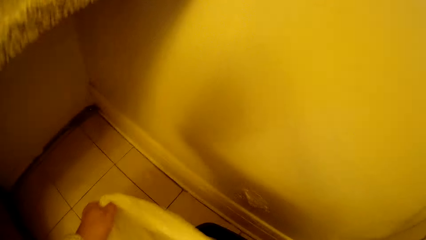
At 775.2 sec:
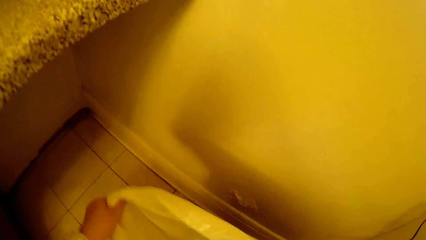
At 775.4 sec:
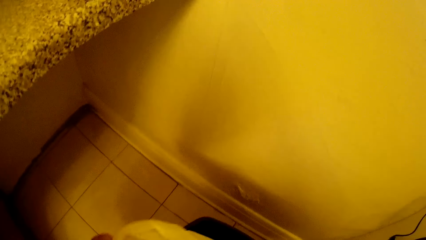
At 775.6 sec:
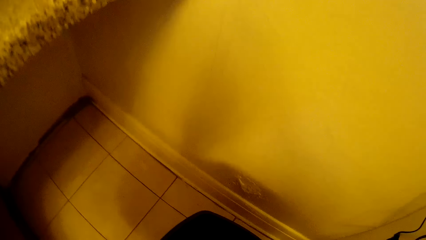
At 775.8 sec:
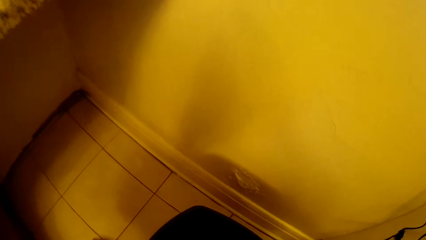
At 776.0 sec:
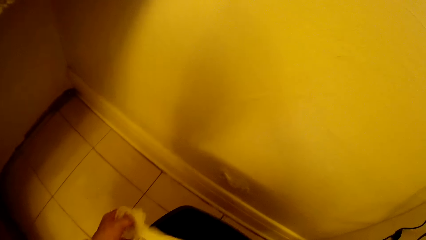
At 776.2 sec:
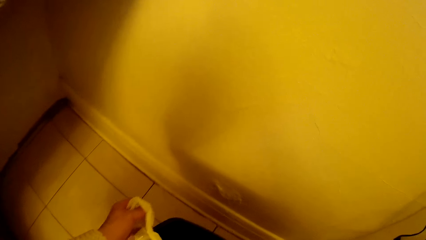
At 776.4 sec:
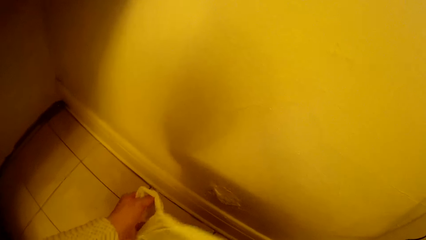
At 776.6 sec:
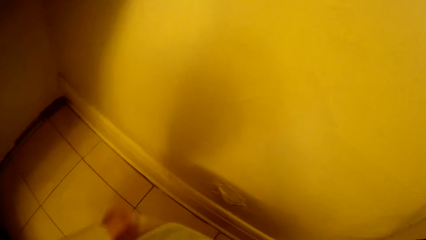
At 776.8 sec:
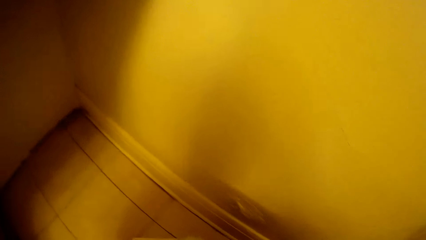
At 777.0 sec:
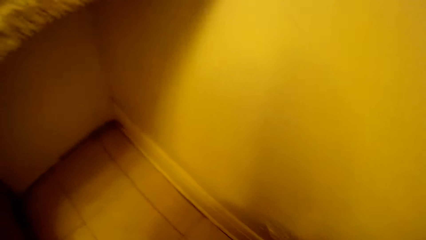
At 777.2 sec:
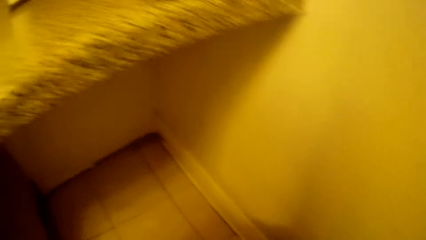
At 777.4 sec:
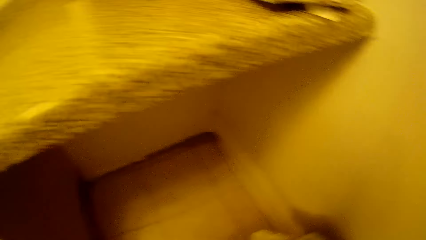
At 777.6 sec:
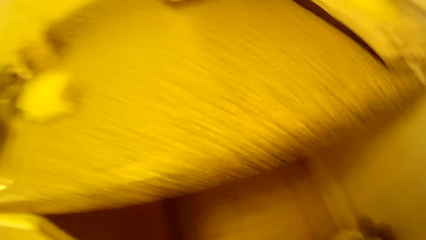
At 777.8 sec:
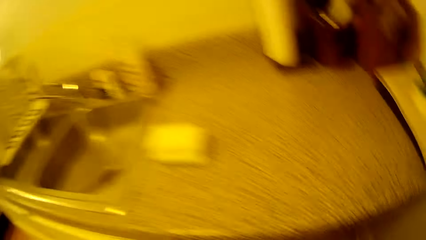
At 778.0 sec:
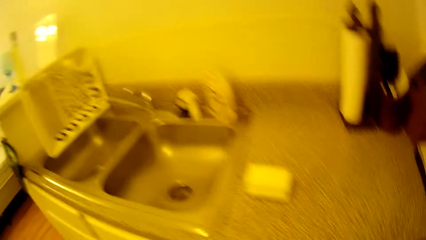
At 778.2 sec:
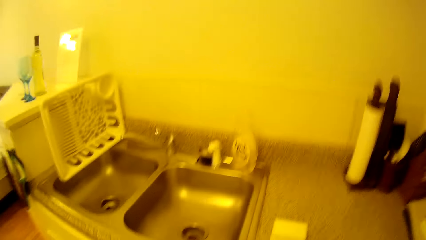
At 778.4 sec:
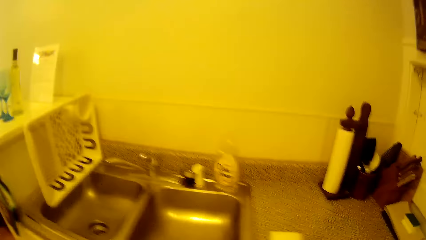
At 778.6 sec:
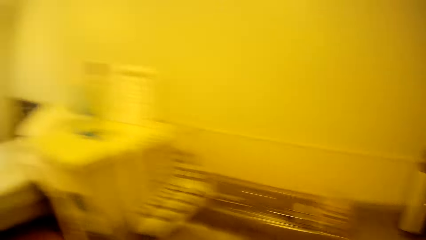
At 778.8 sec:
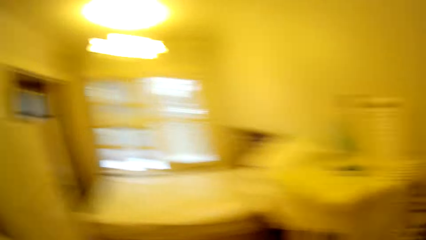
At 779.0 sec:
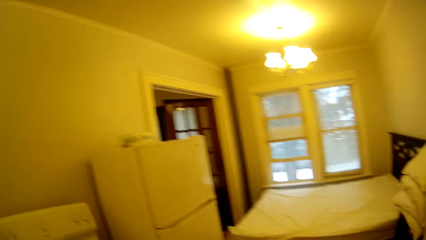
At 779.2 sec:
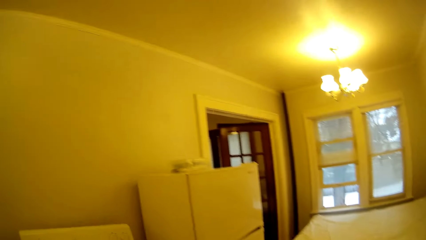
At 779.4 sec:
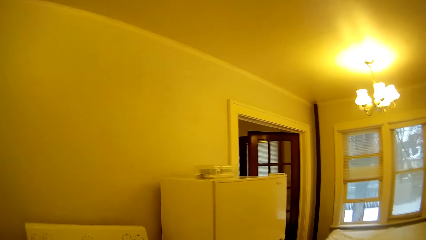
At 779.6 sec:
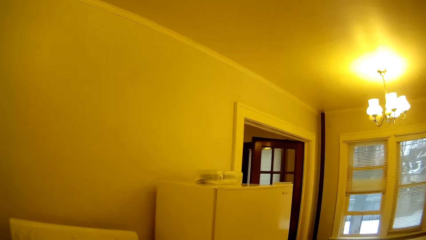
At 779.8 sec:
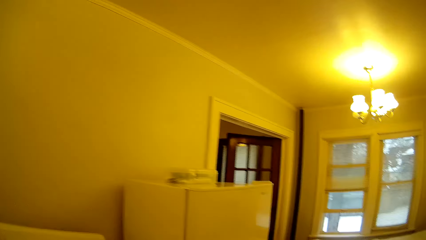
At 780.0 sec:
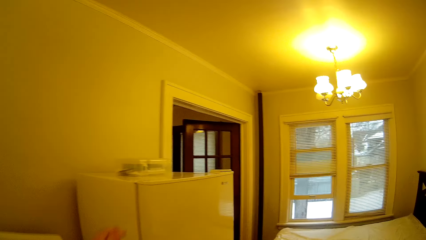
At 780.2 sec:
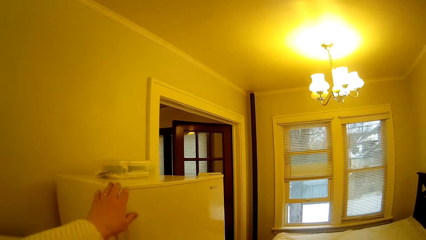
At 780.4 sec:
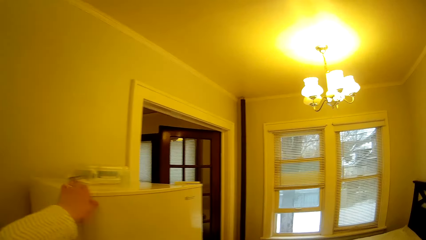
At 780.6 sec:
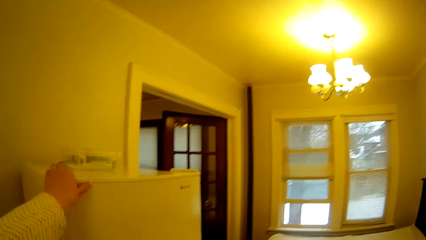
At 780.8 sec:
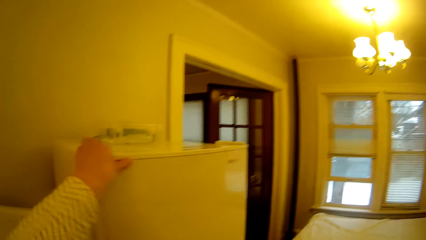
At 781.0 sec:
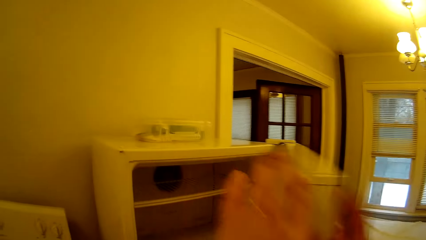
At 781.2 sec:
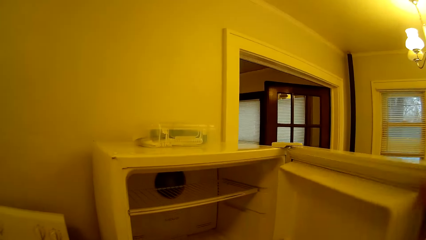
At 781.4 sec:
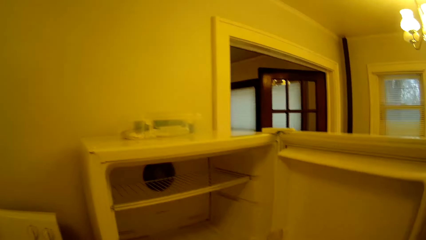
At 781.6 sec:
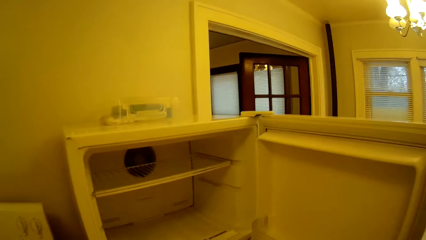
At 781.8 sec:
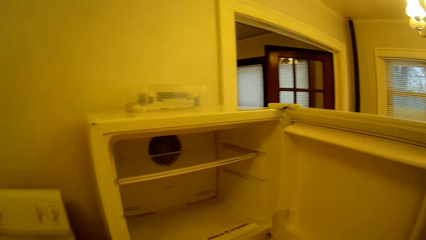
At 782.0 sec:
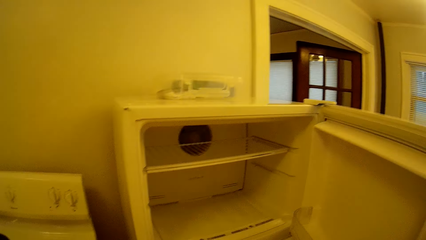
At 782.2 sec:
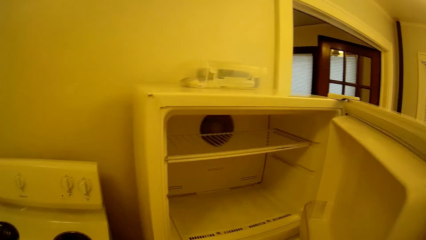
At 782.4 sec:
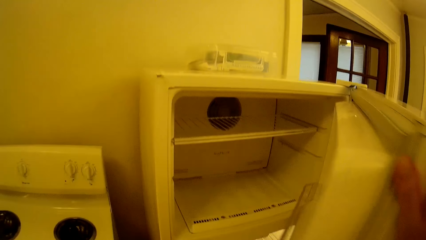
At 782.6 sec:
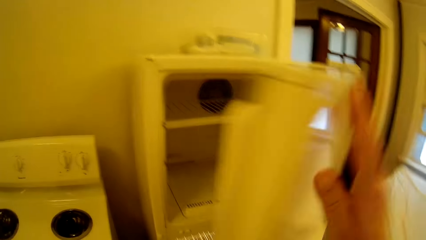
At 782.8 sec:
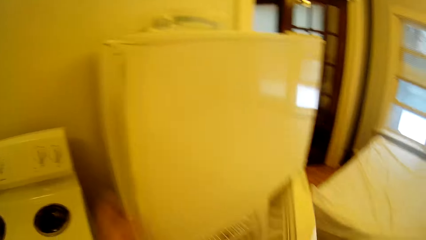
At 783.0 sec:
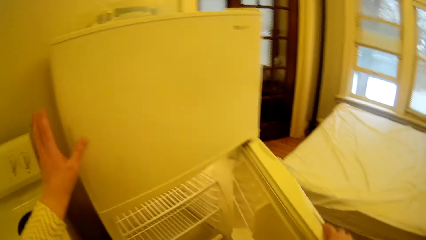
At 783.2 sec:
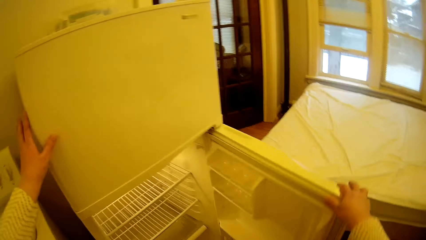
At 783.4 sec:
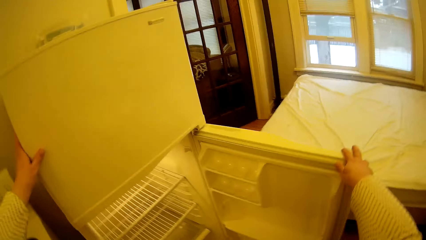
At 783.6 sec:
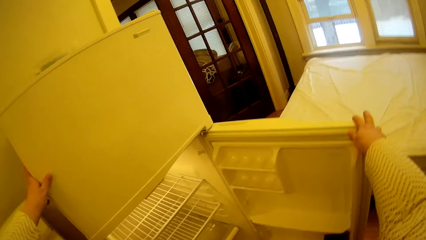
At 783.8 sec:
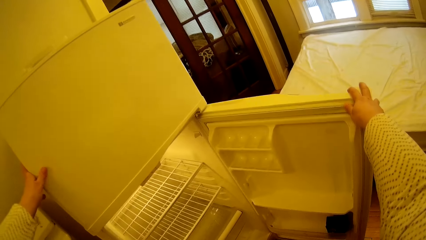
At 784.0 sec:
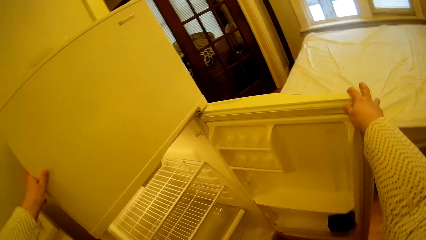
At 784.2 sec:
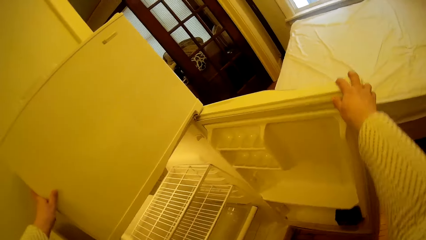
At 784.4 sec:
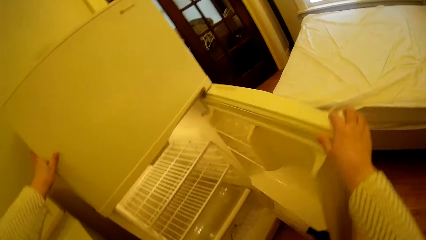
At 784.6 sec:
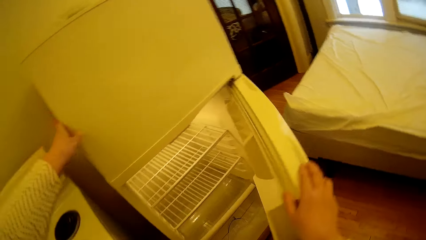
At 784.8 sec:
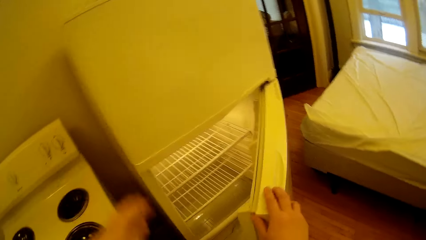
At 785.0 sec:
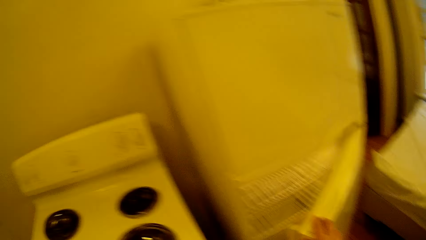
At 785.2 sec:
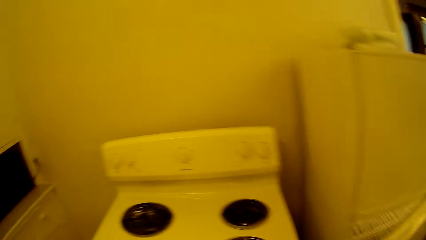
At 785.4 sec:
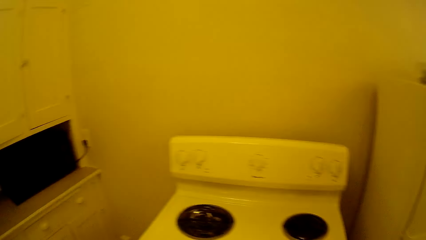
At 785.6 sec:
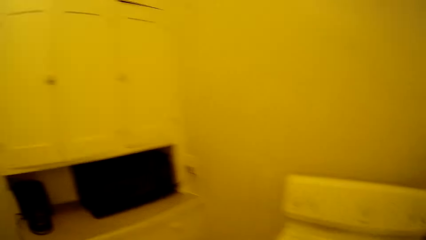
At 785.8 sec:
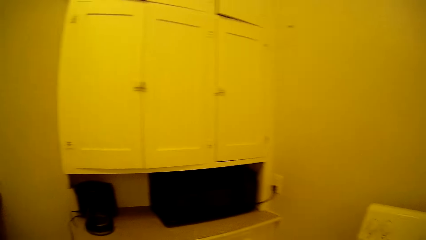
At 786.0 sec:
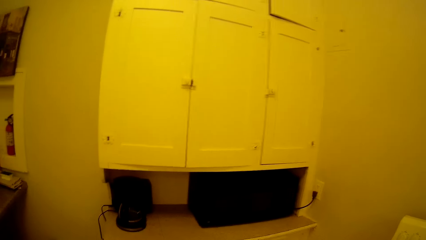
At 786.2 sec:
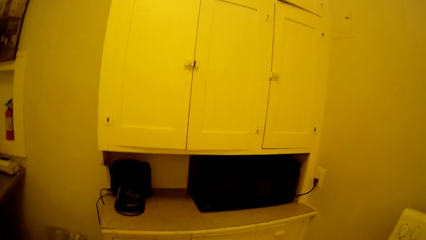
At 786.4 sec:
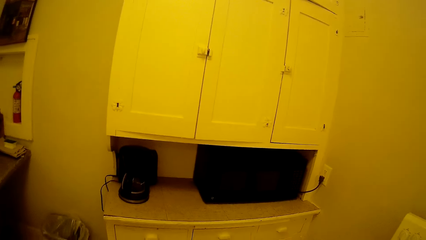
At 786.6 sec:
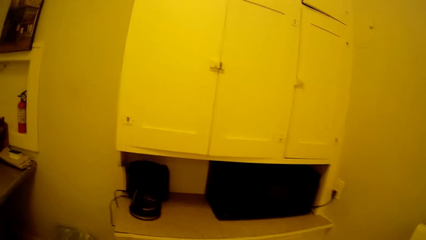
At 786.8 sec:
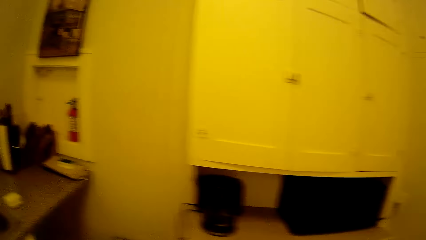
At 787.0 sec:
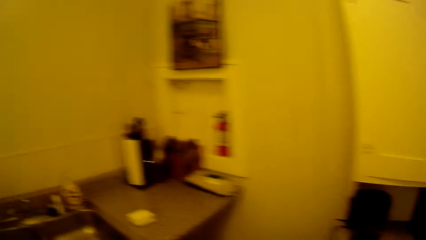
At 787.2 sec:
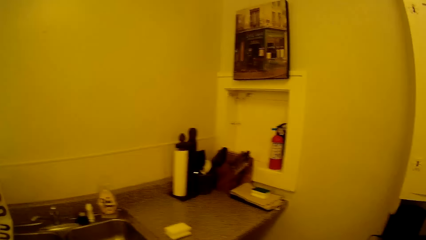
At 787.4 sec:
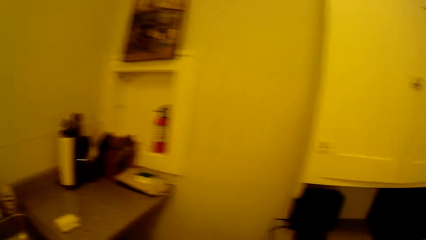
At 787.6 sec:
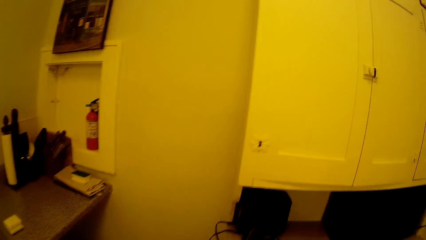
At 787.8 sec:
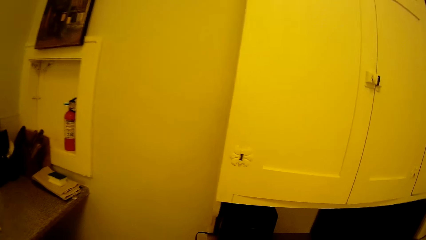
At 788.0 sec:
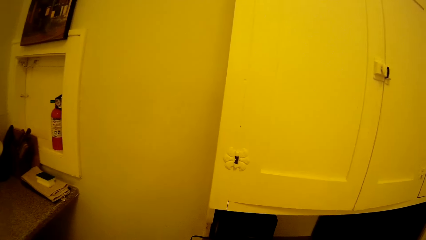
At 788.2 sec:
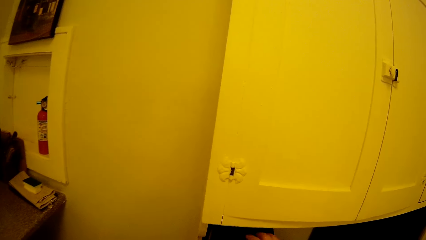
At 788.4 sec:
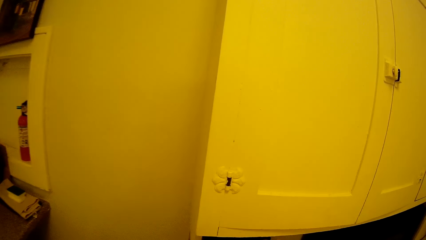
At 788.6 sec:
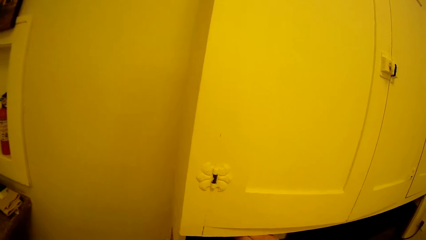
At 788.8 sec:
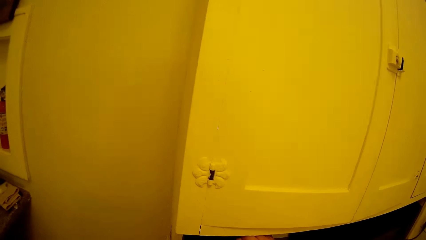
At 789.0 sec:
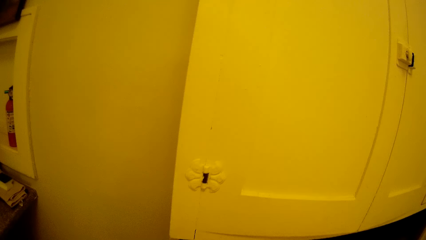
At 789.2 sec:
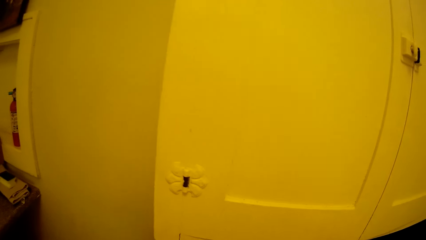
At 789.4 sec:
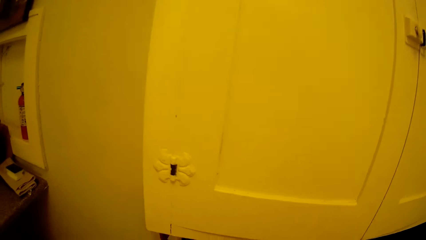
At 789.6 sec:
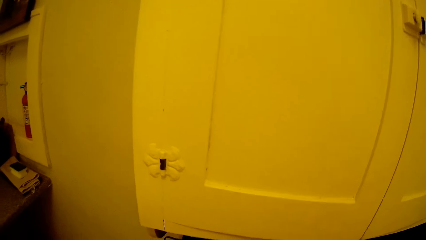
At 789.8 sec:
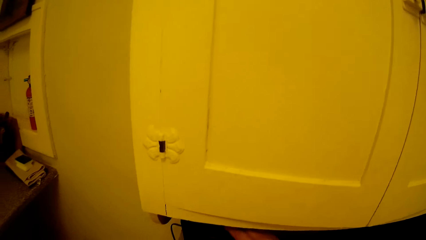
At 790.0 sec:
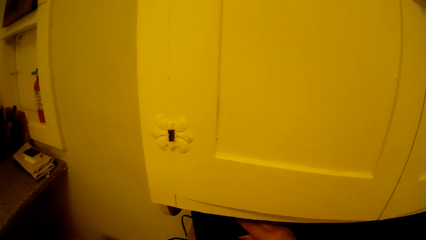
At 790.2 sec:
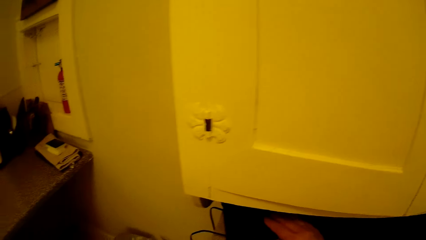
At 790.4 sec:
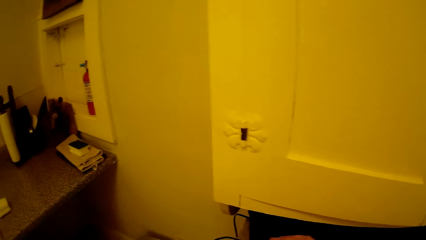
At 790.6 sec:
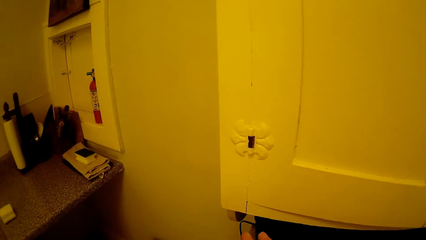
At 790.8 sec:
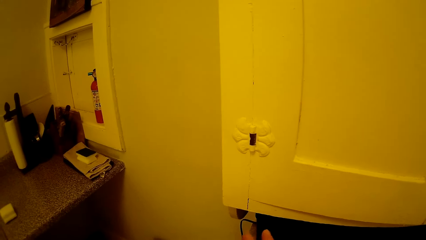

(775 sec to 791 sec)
The camera wearer puts the plastic bag in the dustbin. They walk around in the house. They open a freezer door. They view inside the fridge. They close the freezer door. They open a fridge door. They view inside the fridge. They close the fridge door. They look around in the house. They walk towards a kitchen counter. They adjust something on the kitchen counter.
